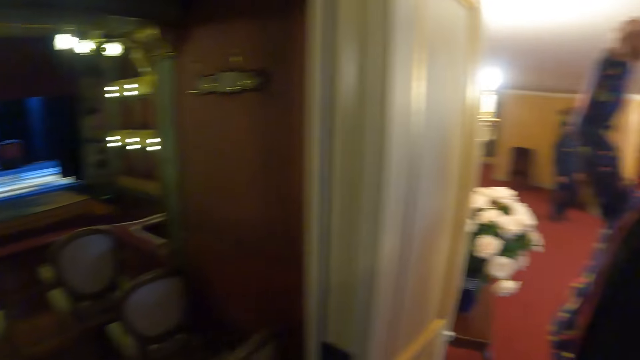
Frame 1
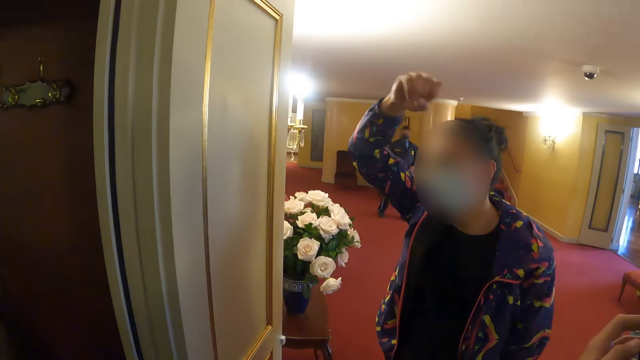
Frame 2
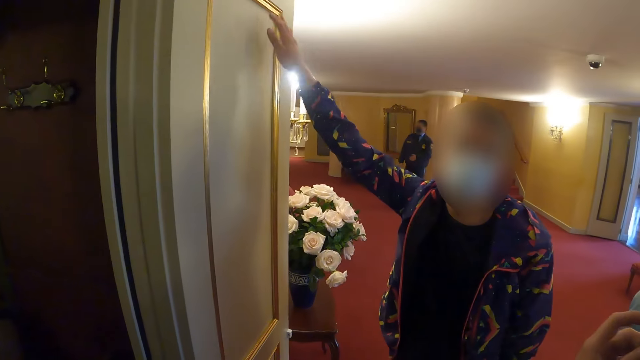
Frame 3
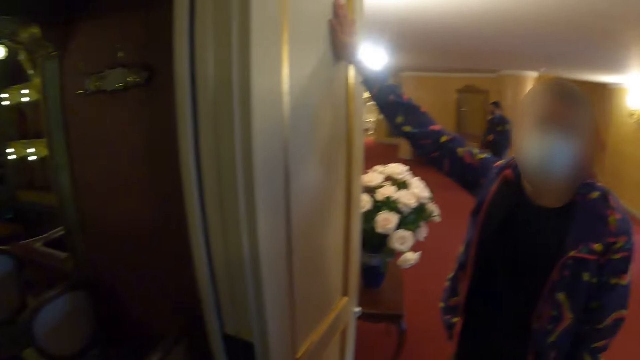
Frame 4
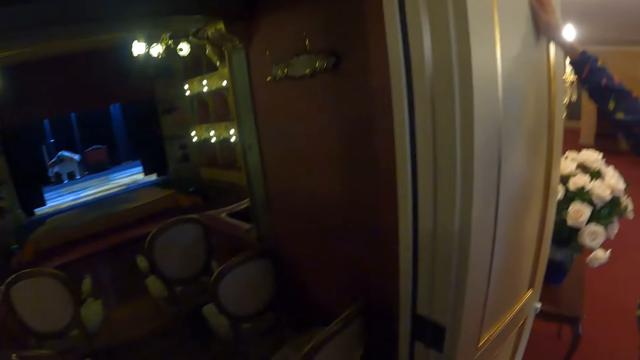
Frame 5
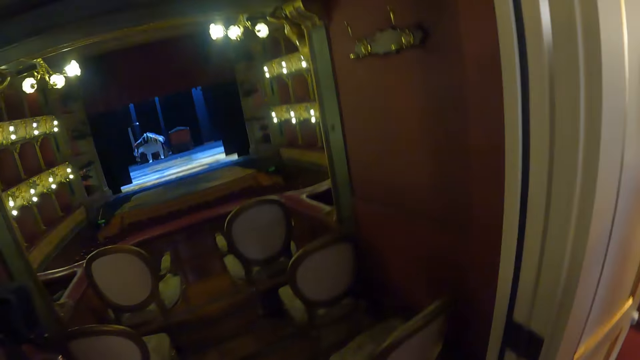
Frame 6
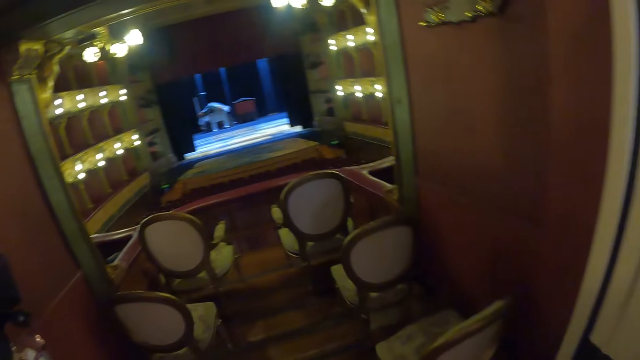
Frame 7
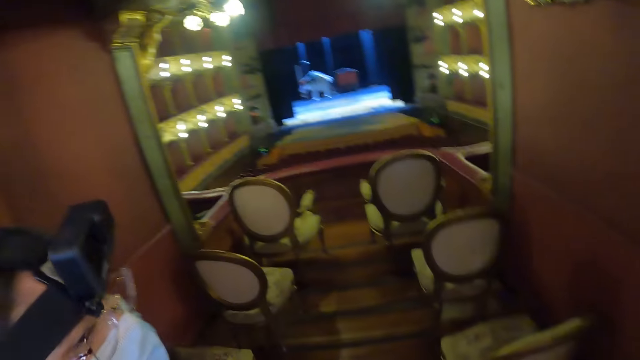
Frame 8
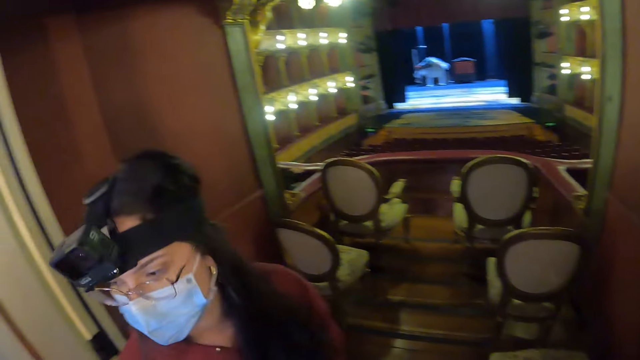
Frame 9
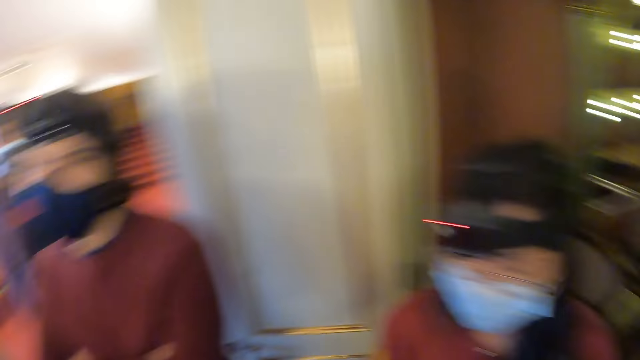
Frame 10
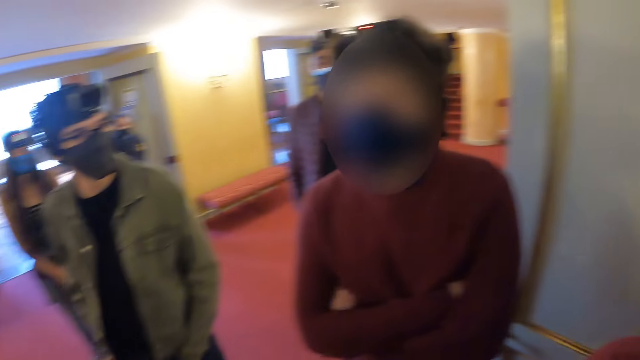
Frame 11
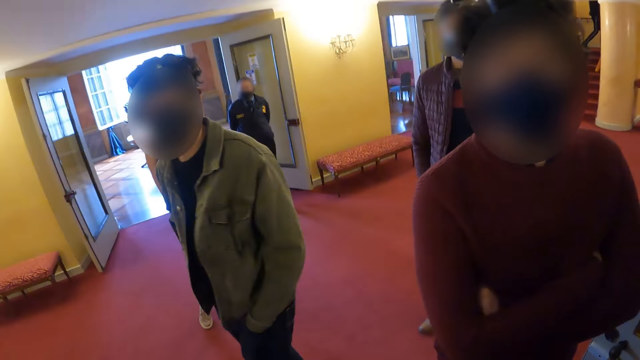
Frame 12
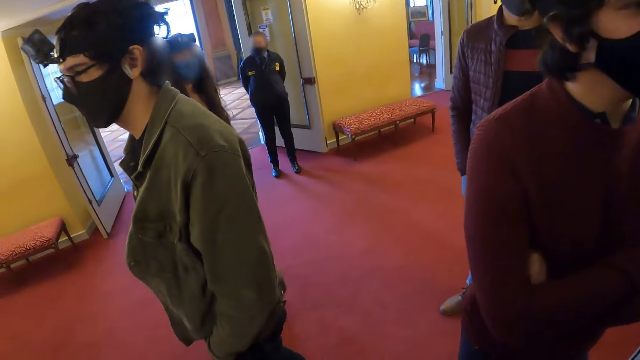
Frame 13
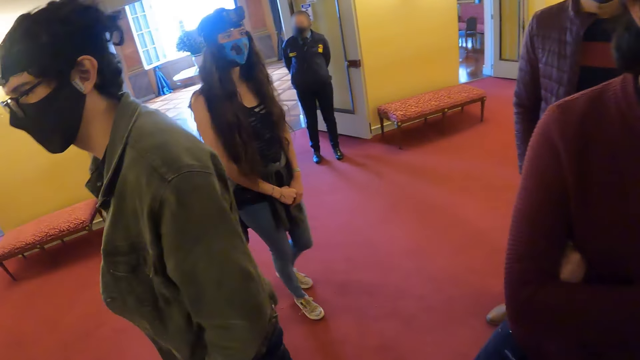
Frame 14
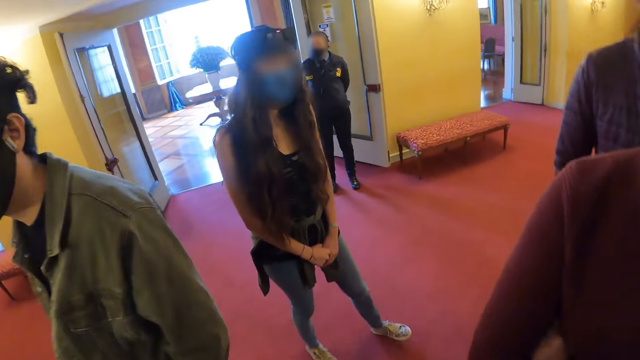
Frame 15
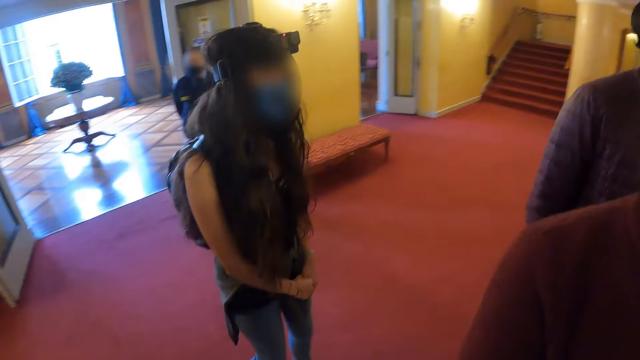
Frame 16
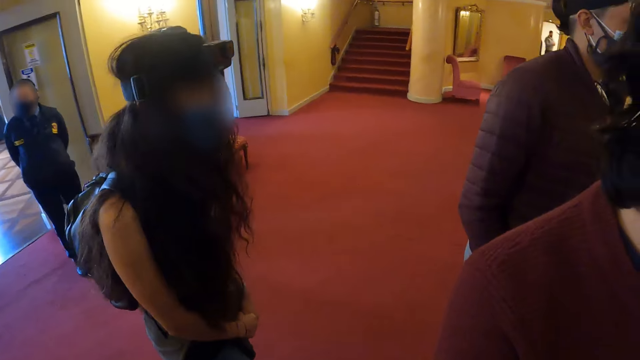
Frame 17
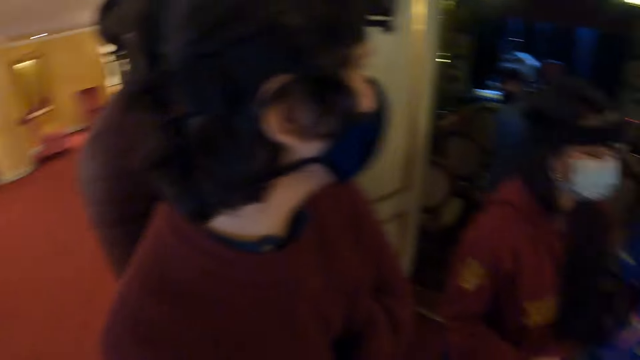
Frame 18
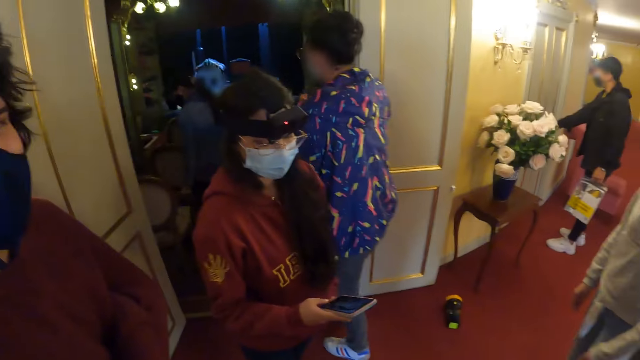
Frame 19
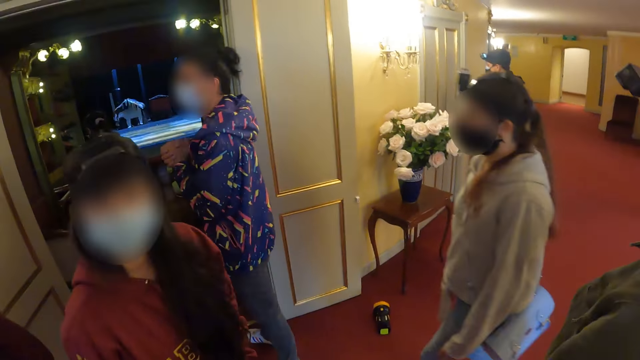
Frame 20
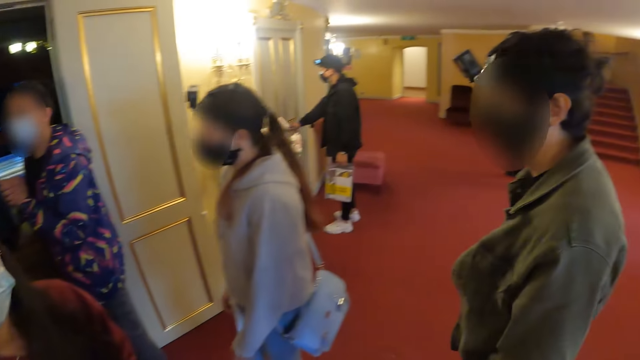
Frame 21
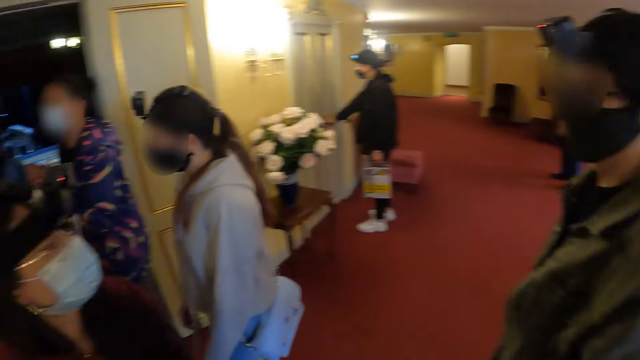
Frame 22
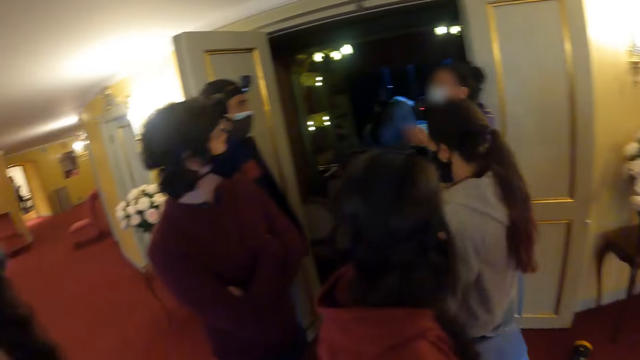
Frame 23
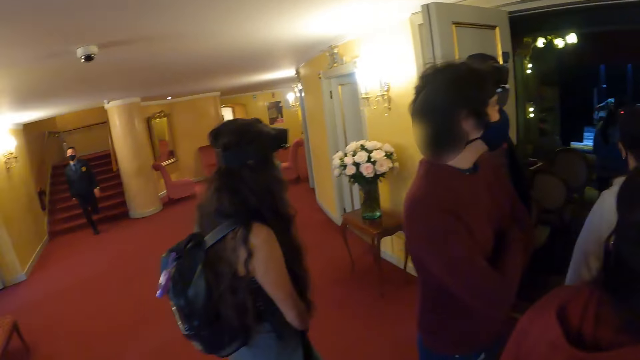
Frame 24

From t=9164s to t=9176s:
The camera wearer looks in the room. They move around.

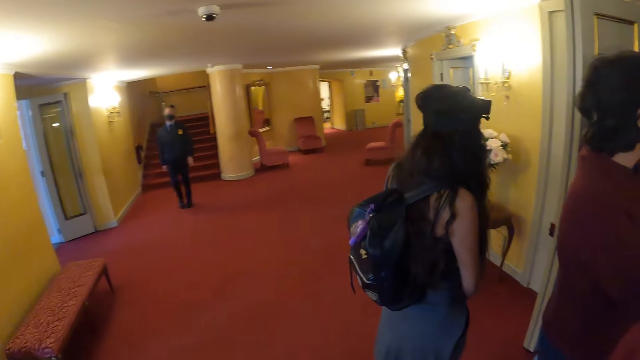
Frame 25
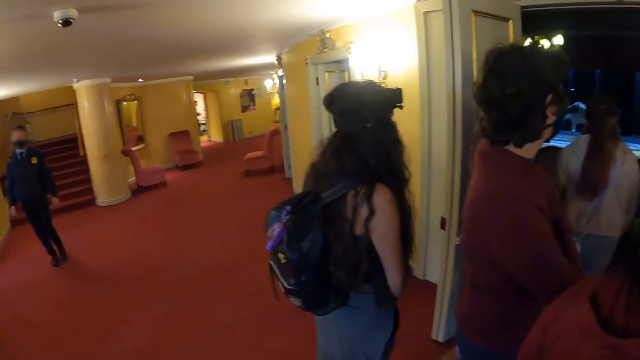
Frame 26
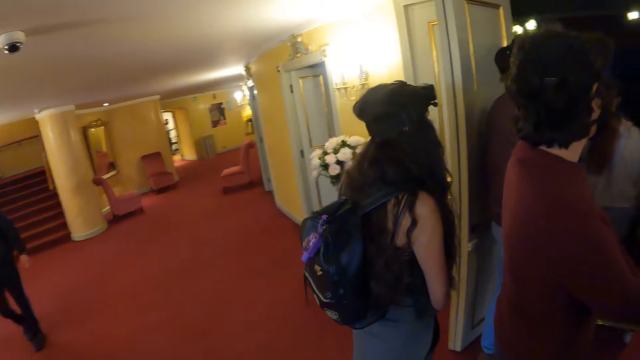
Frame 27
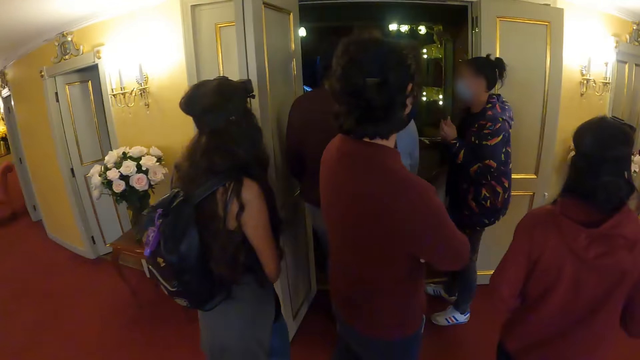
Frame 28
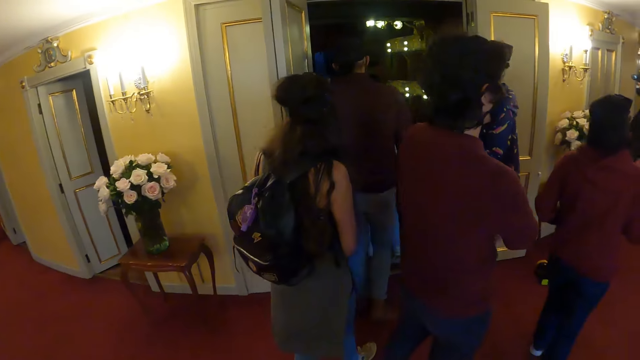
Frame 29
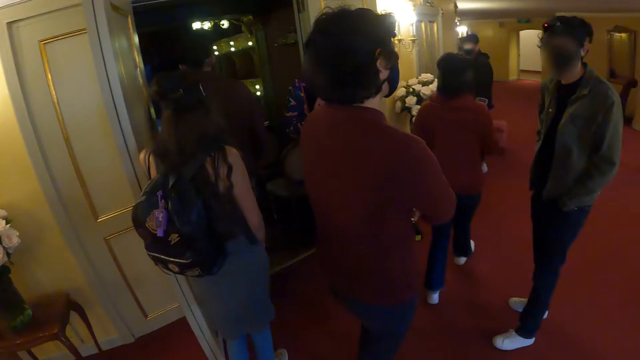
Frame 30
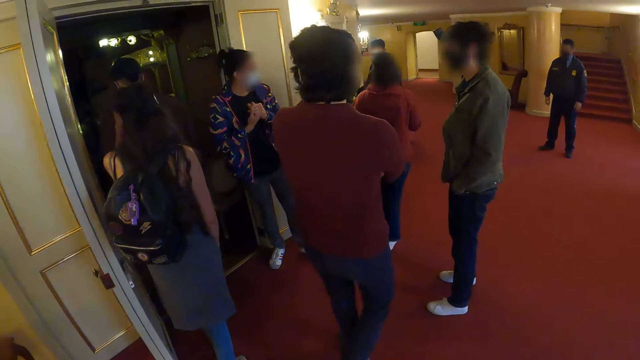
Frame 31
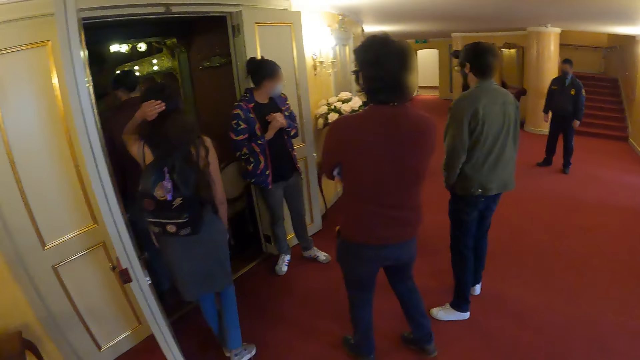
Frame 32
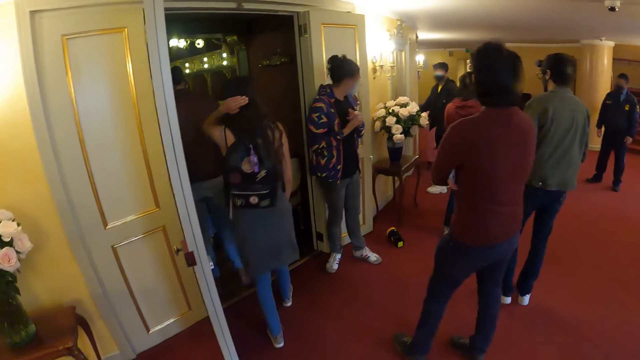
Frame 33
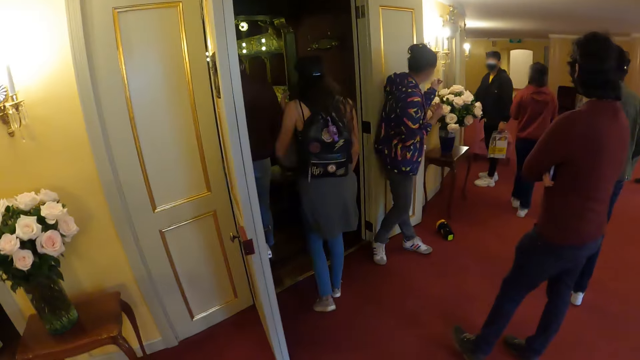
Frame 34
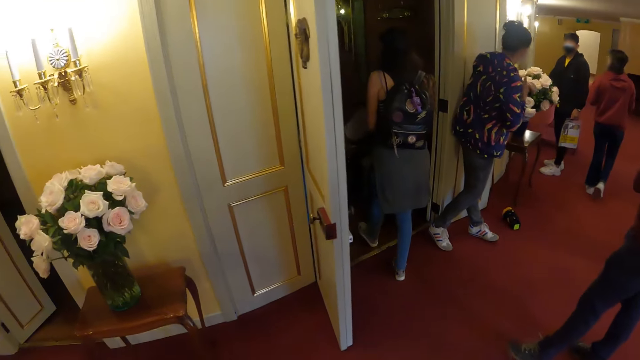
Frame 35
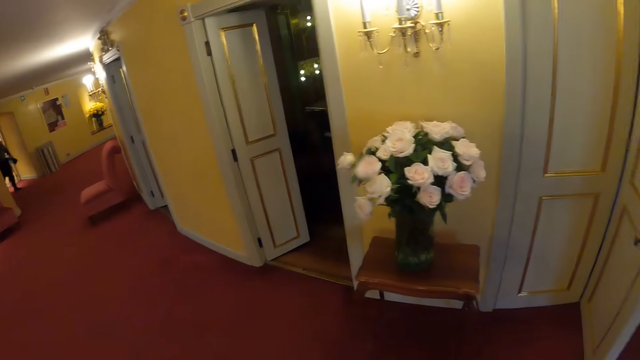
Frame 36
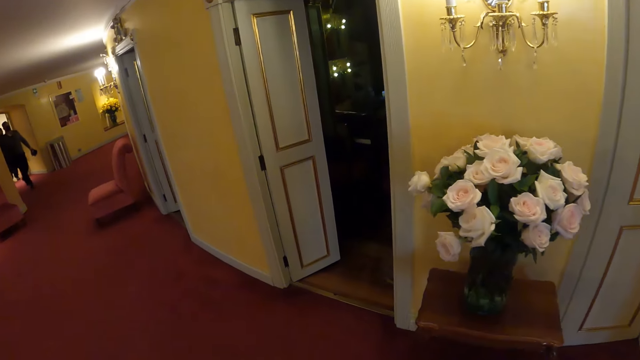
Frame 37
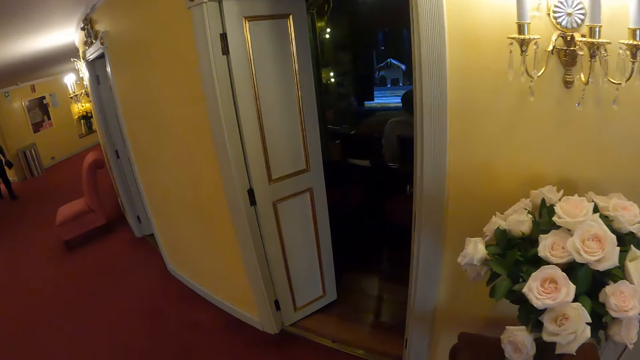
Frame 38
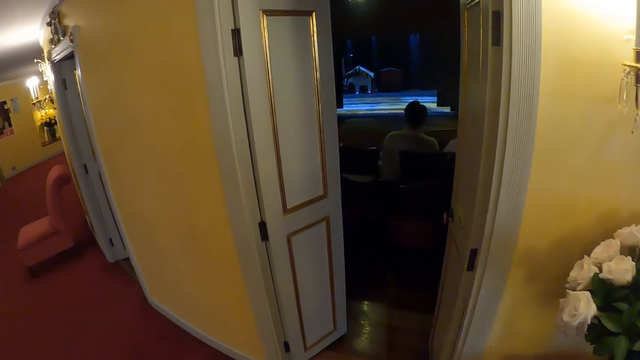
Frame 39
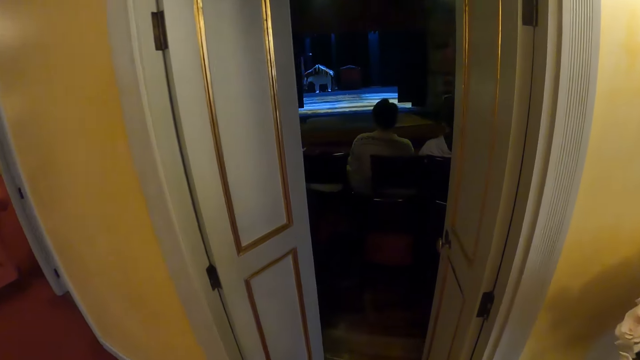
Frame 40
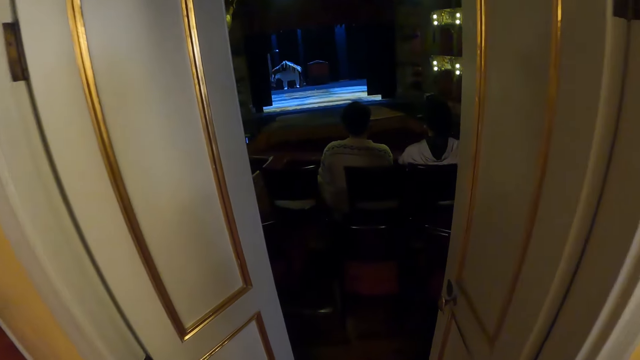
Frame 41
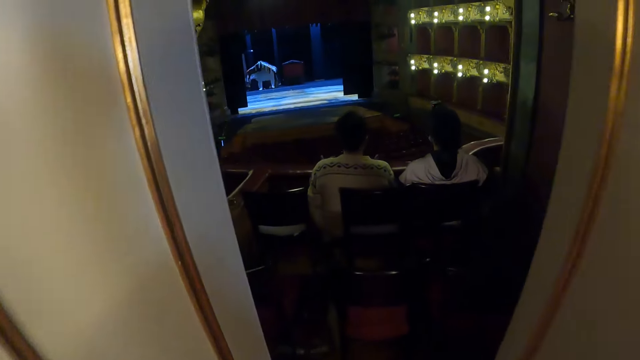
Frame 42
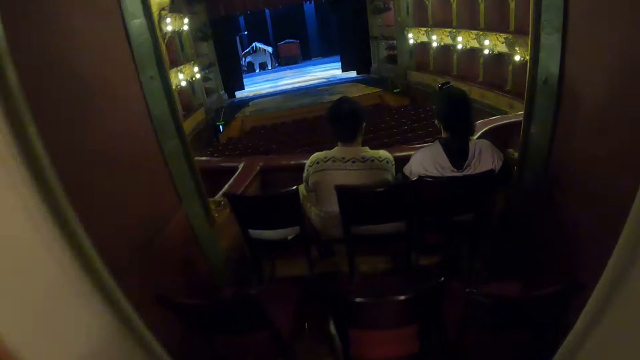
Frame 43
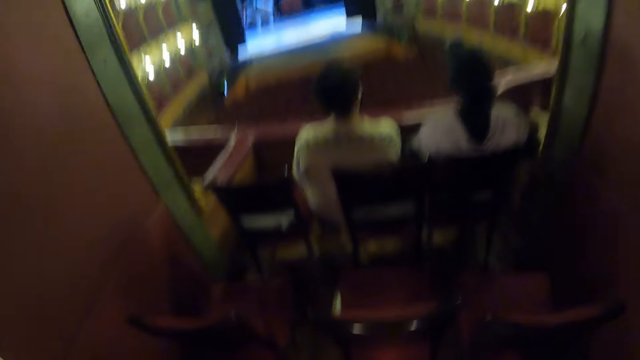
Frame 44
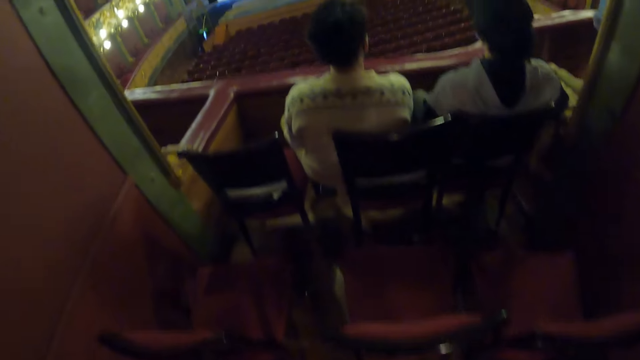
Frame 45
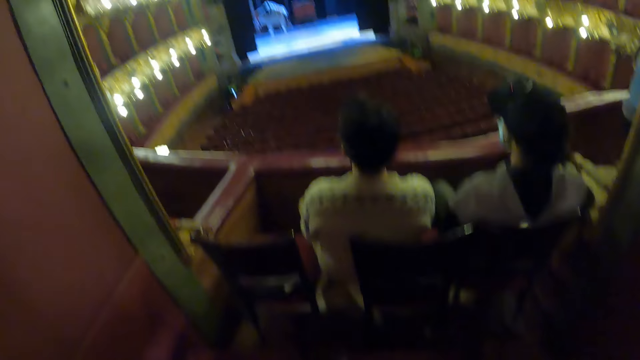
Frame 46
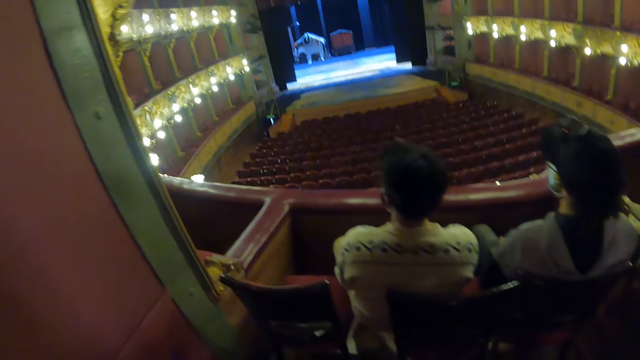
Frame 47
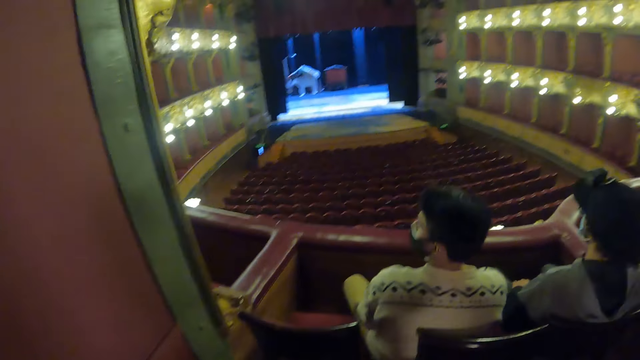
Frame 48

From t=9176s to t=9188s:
The camera wearer walks inside the auditorium room.
